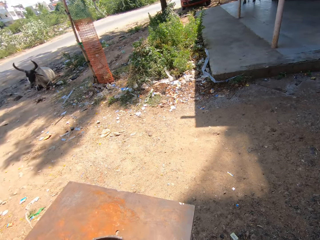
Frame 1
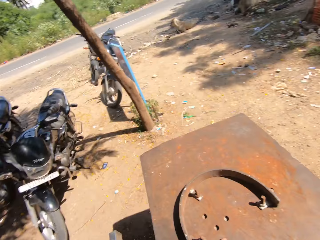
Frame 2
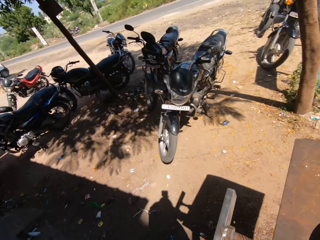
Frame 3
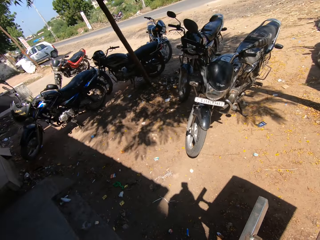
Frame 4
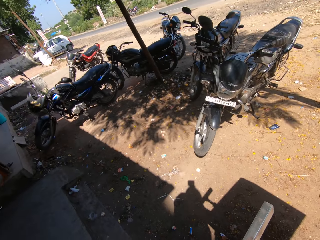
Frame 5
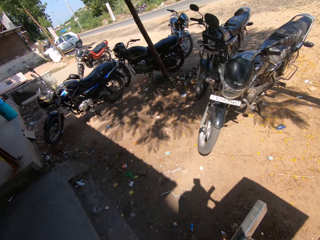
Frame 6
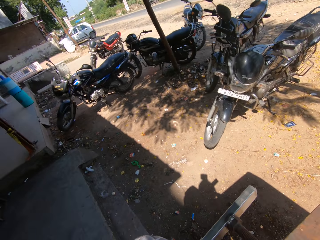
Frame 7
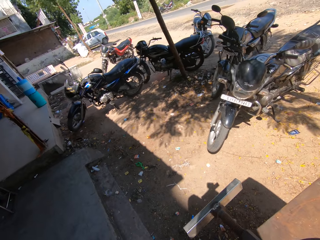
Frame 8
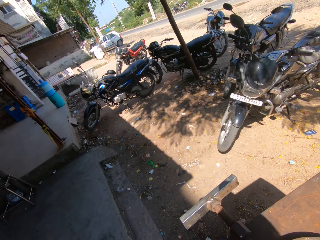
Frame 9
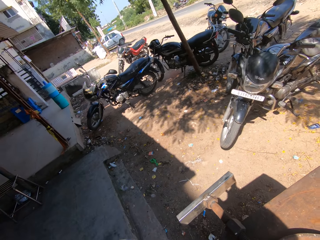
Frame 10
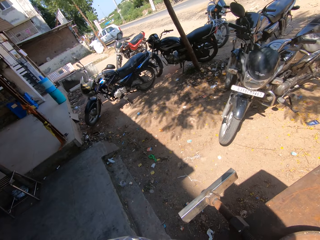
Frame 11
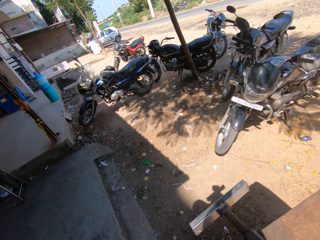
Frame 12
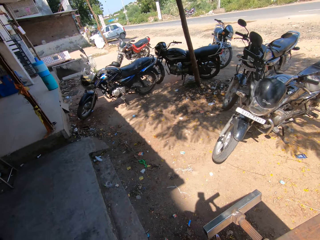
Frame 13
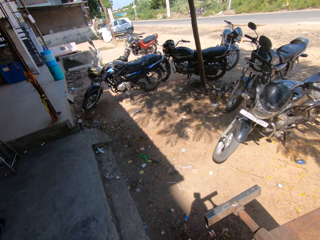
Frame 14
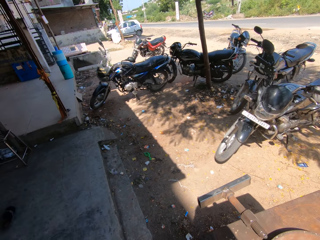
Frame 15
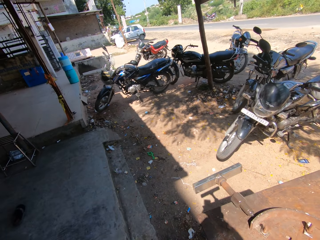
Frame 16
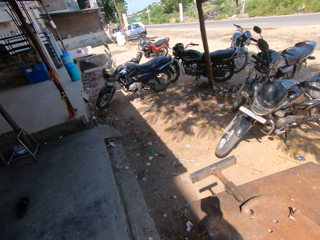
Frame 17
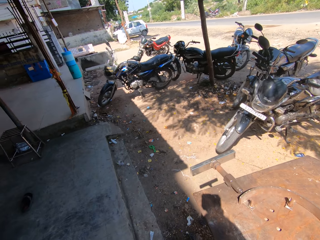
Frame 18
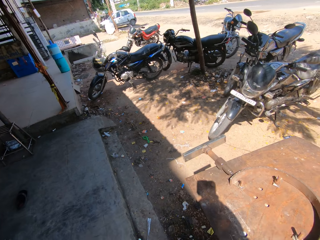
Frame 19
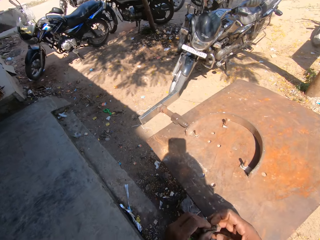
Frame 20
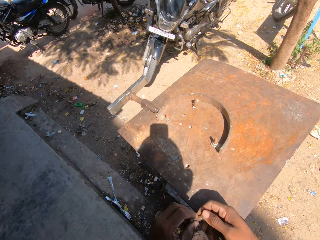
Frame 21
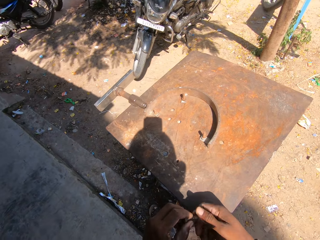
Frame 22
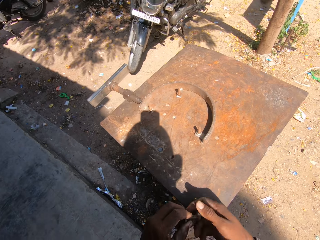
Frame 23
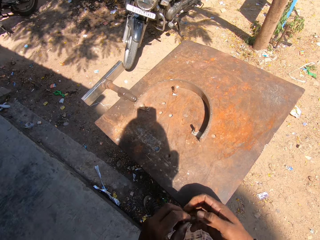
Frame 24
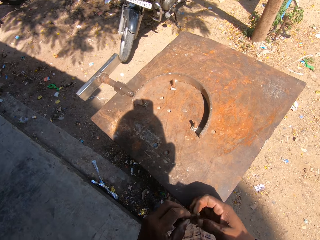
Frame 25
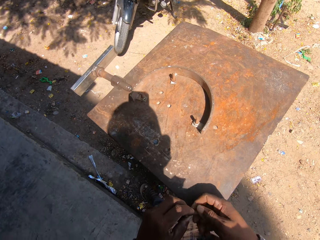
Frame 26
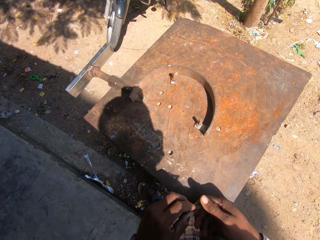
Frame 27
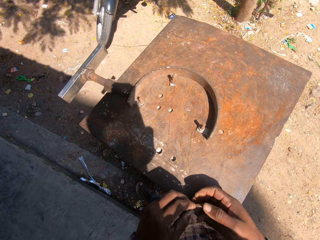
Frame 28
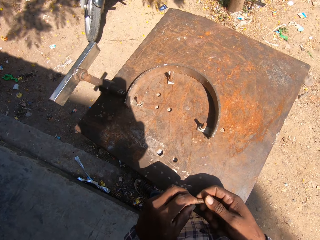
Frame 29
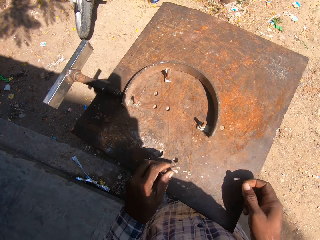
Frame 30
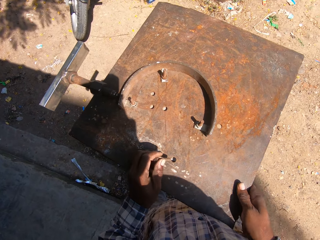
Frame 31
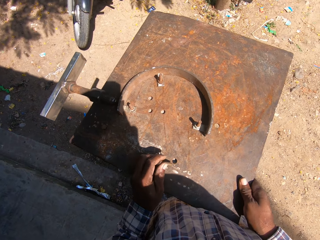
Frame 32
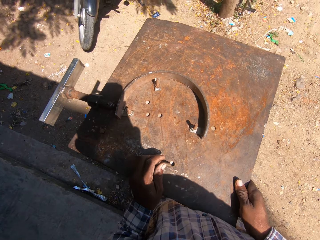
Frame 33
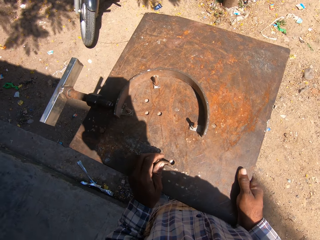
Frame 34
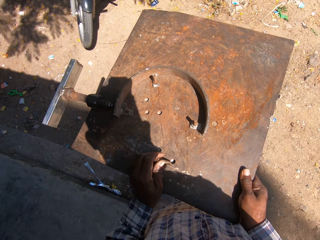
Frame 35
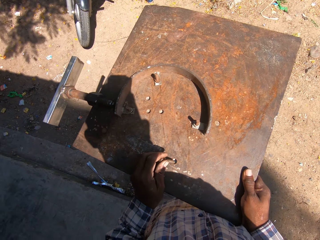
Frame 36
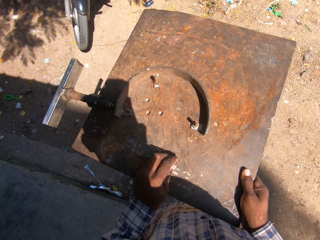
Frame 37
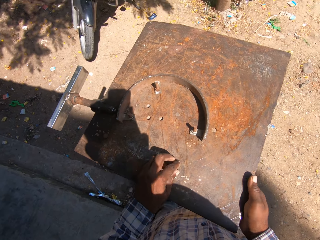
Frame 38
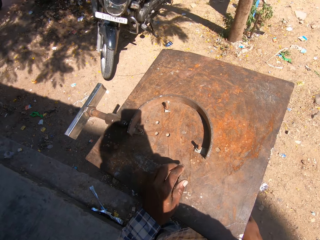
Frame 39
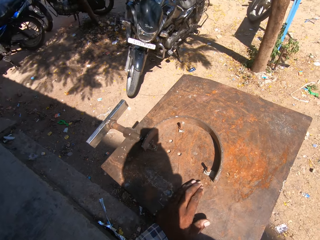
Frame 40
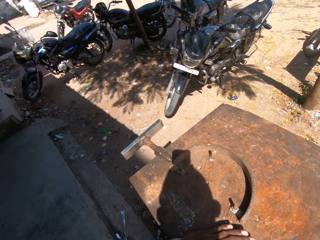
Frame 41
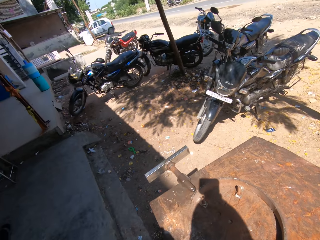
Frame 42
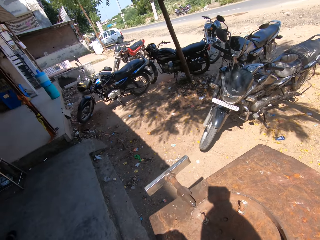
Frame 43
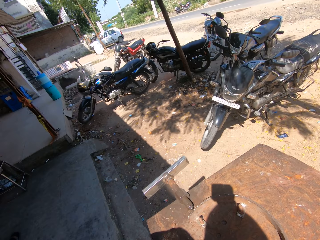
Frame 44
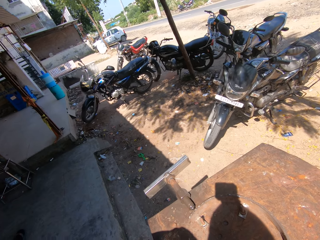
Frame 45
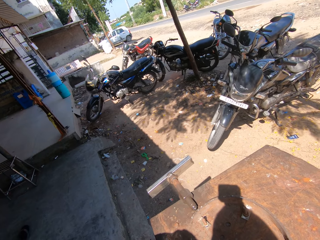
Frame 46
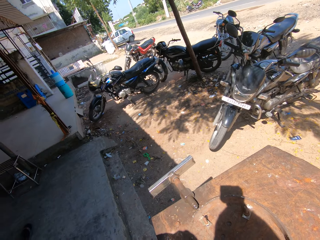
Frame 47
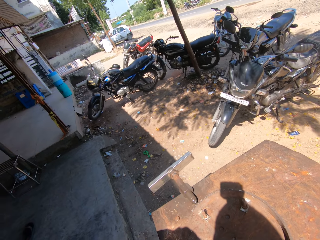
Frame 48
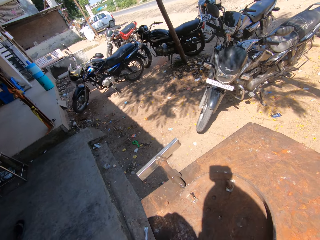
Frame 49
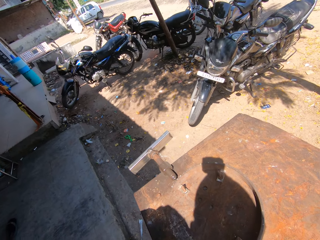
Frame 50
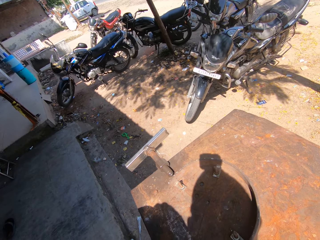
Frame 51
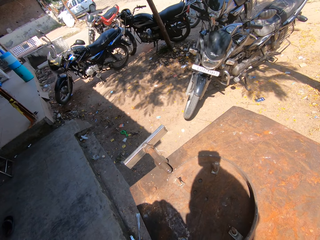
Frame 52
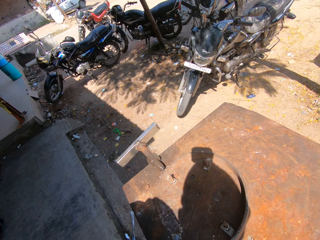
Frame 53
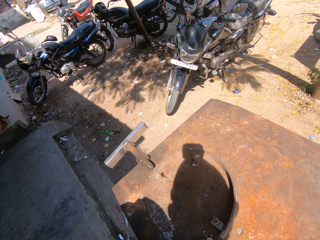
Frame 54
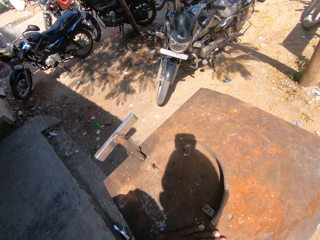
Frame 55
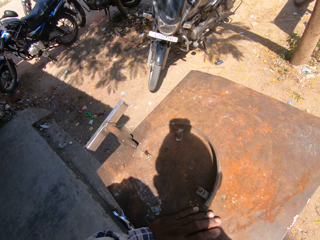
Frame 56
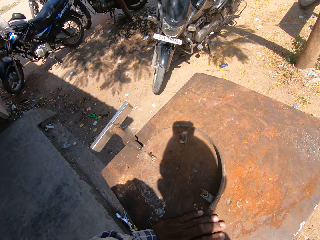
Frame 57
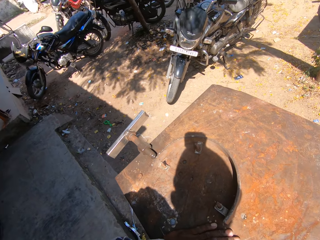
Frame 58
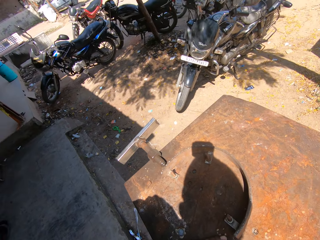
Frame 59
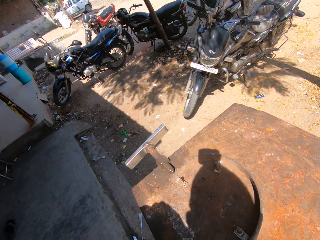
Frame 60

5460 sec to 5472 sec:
The camera wearer unscrews a nut from a bolt with his hands. He adjusts the metal stand with his hands. He inserts the bolt into the metal stand with his left hand. He fixes the welding working space.

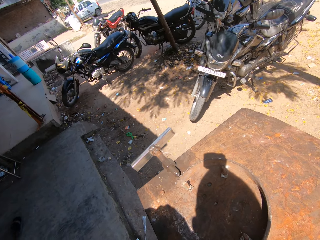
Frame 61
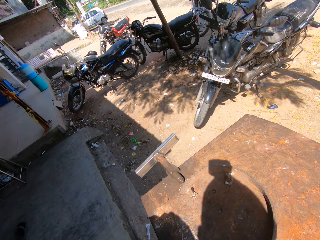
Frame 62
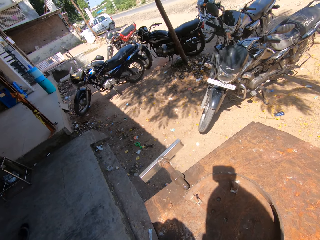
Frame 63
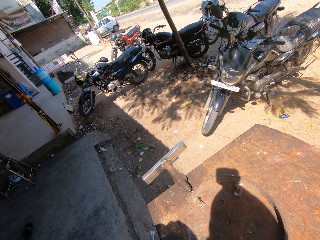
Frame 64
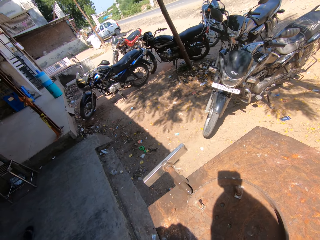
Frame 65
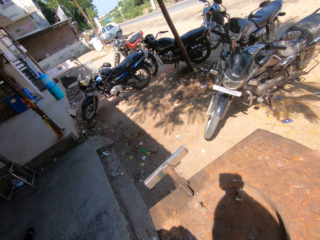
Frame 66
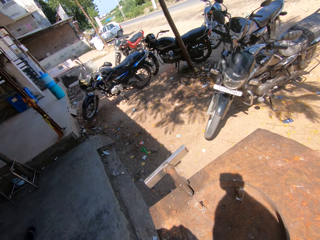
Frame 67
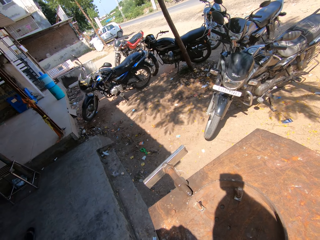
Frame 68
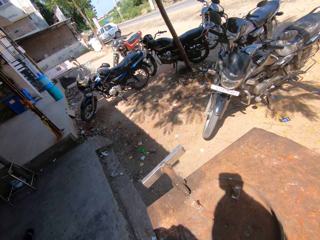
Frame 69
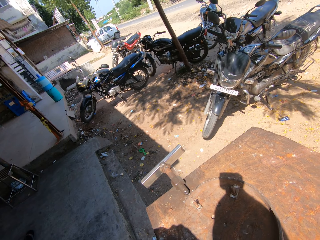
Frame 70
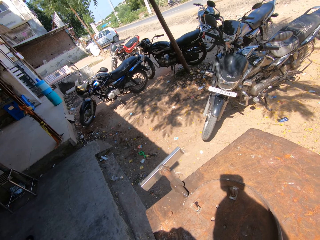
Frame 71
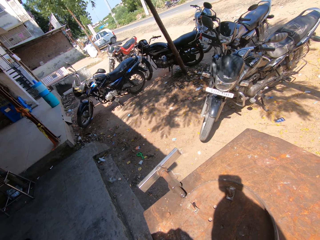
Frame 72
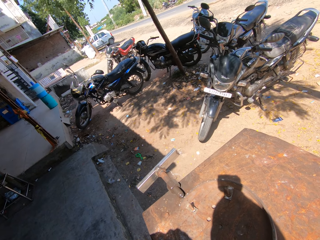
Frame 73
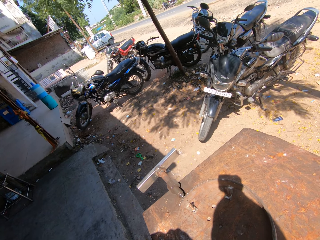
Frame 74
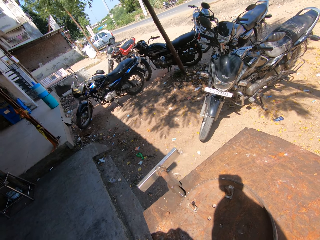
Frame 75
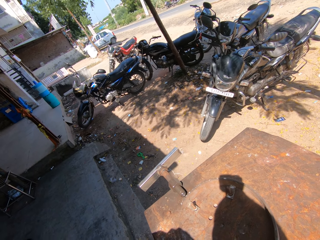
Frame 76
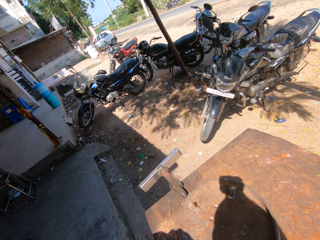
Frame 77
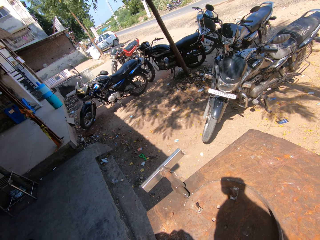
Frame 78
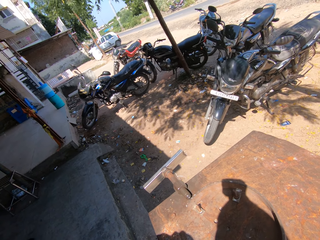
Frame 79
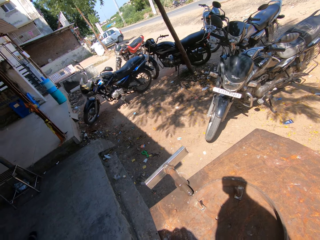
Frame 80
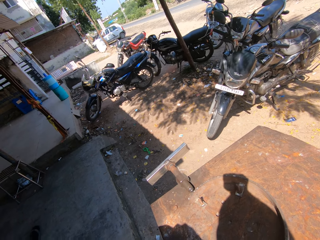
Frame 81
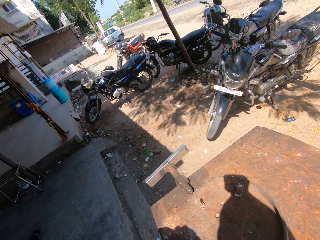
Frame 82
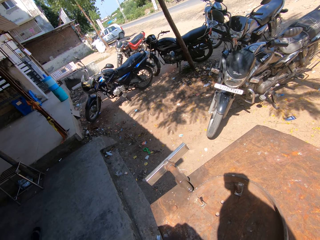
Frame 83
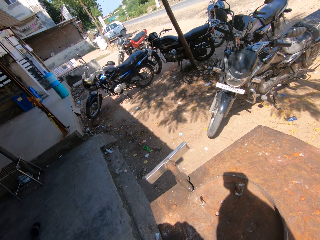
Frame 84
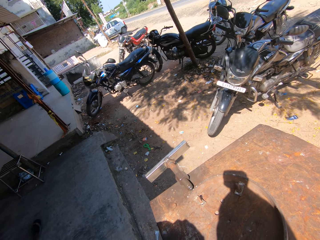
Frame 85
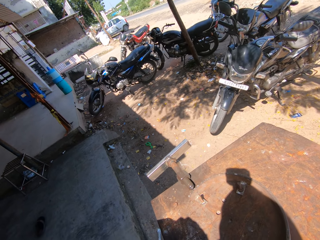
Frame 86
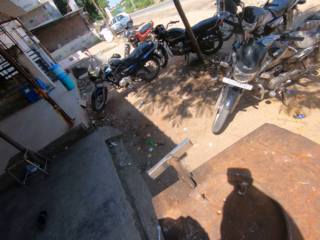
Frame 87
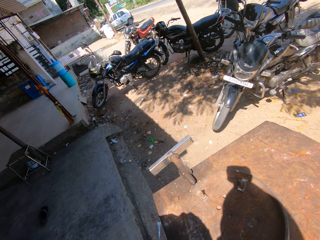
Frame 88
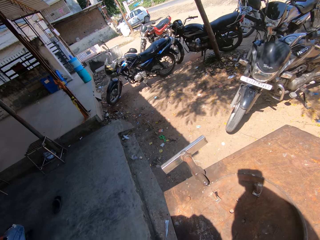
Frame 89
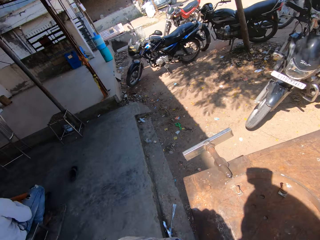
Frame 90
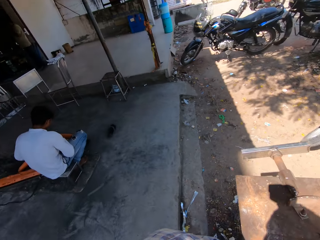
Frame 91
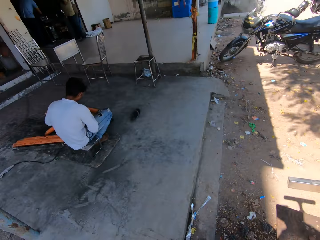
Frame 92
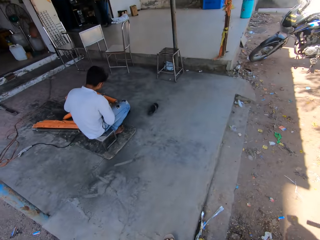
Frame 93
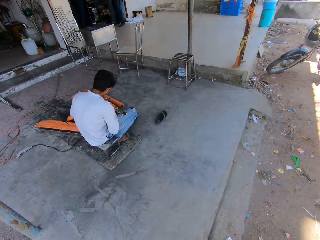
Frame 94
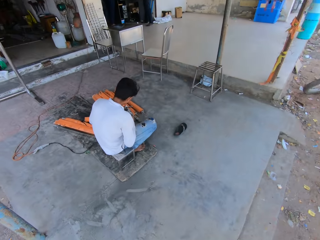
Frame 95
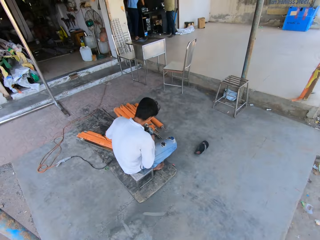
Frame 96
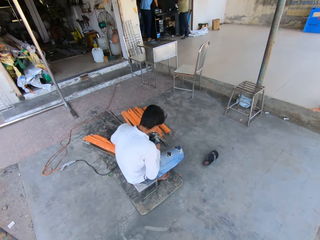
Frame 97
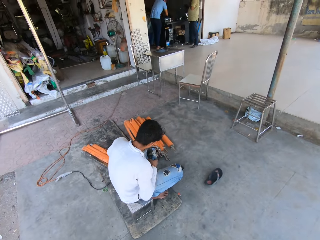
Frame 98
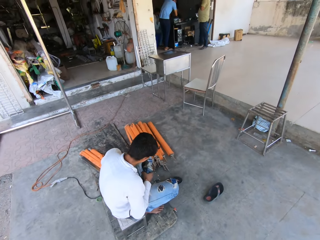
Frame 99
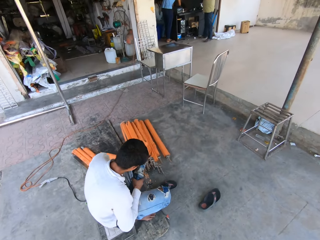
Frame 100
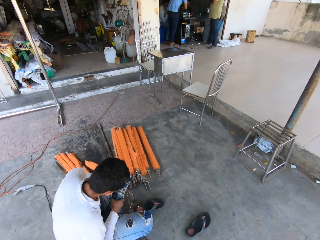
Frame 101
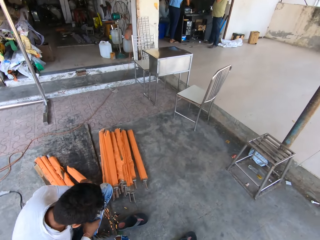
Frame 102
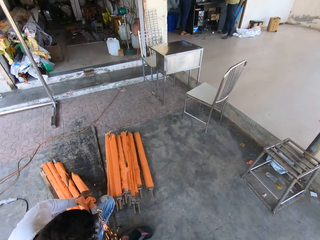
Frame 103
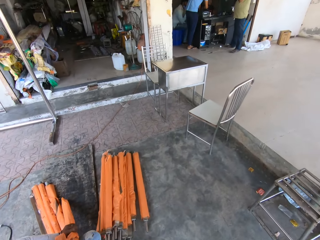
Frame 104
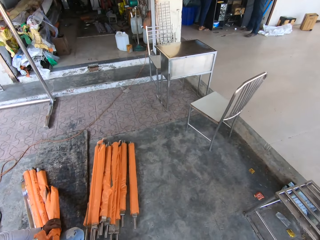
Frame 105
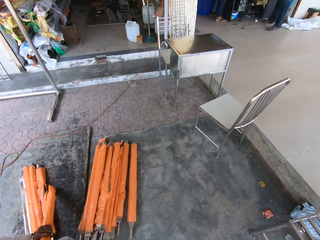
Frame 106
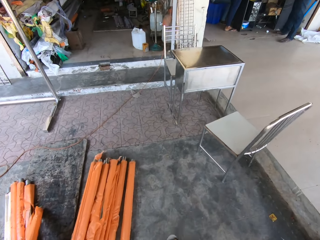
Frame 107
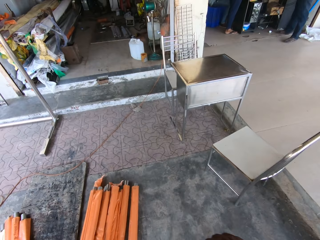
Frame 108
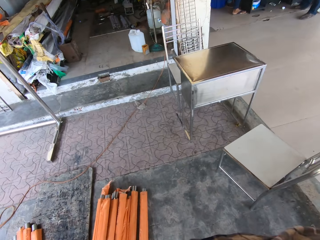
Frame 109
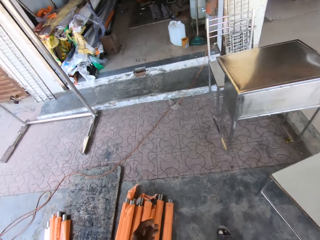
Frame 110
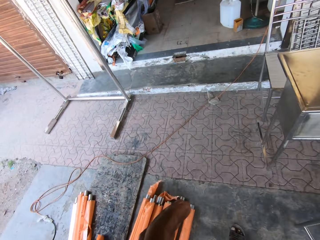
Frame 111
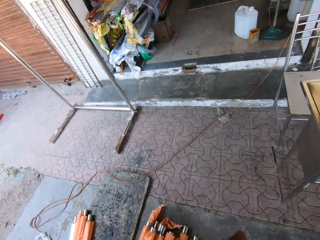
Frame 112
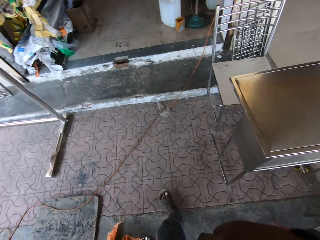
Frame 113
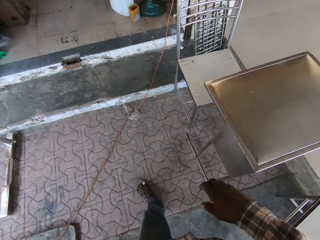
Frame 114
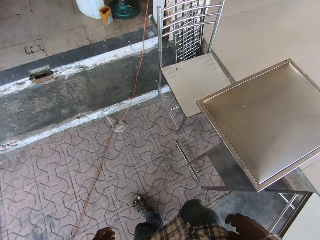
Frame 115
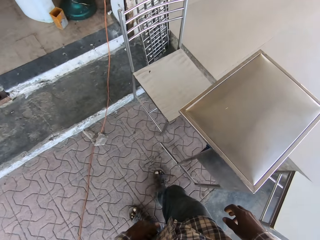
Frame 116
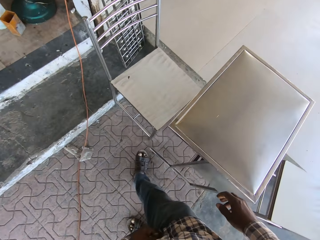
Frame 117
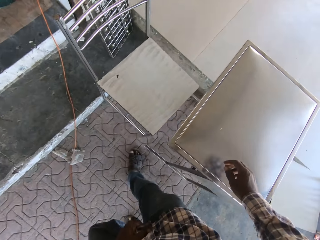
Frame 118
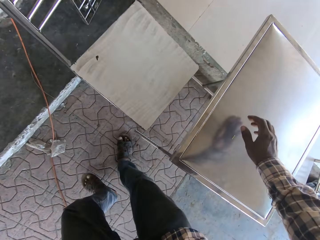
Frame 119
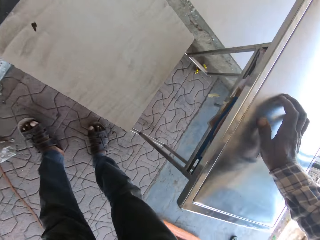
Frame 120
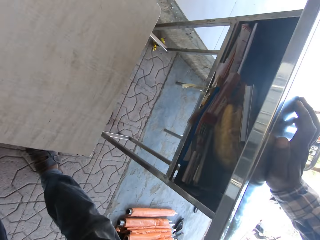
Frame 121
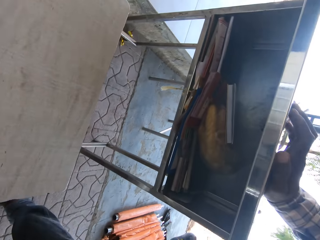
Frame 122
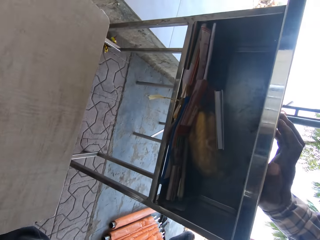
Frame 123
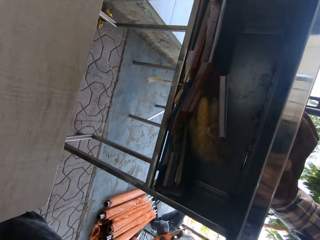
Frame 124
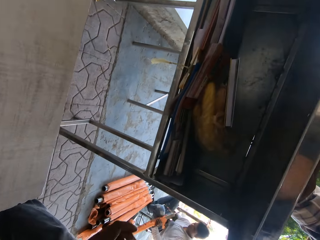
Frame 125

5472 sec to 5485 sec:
The camera wearer walks in the workshop. They touch the metallic structure.
